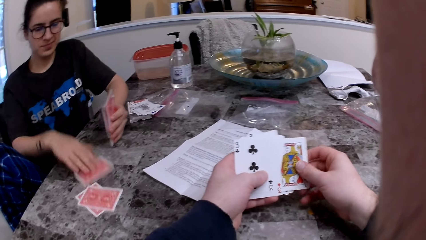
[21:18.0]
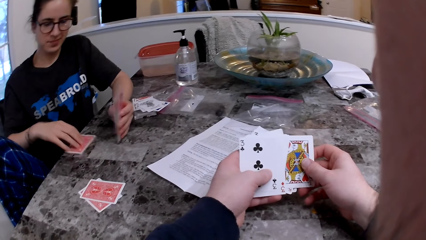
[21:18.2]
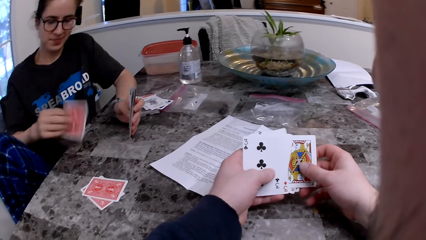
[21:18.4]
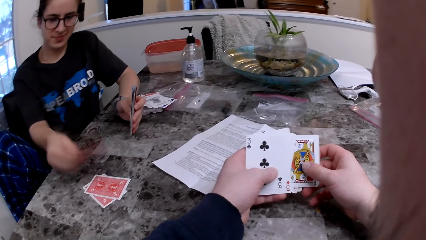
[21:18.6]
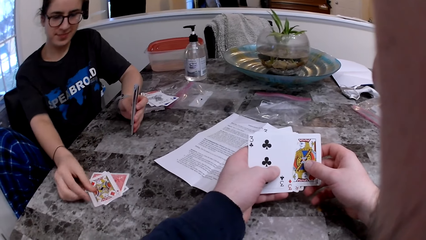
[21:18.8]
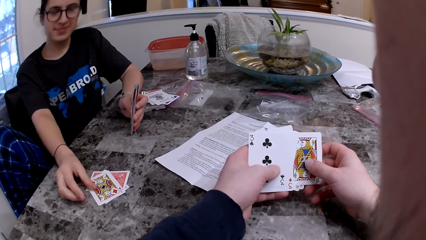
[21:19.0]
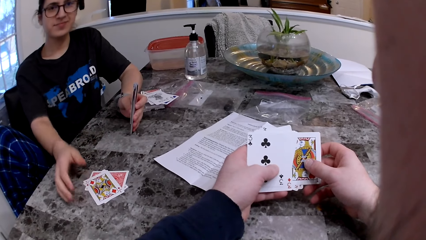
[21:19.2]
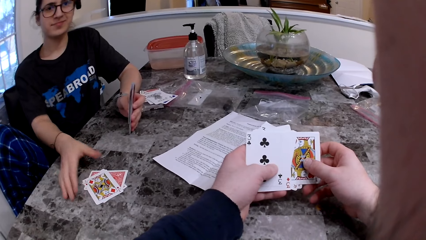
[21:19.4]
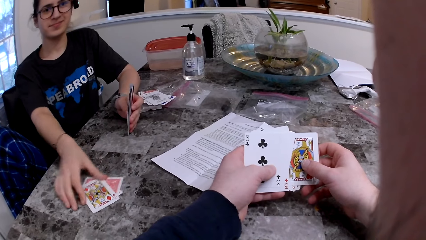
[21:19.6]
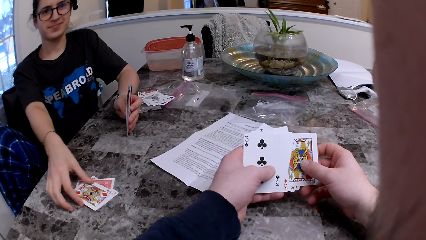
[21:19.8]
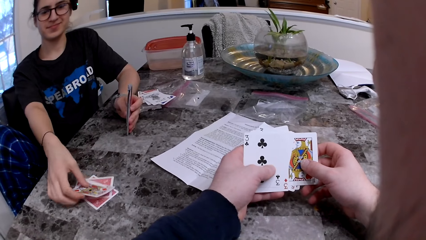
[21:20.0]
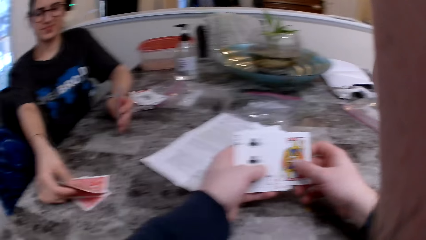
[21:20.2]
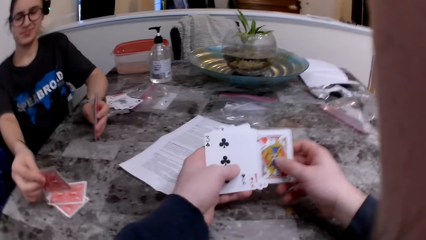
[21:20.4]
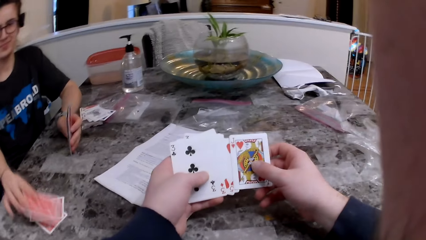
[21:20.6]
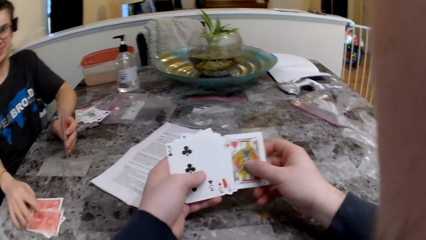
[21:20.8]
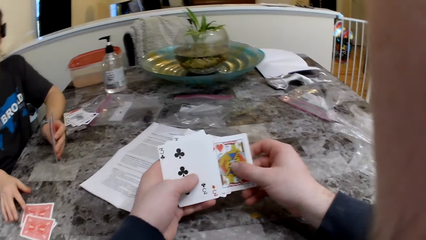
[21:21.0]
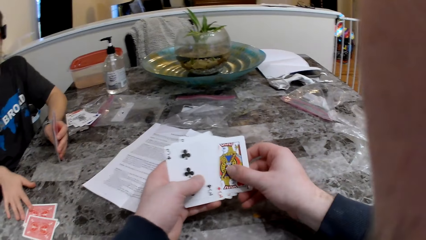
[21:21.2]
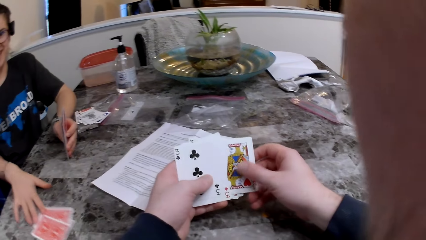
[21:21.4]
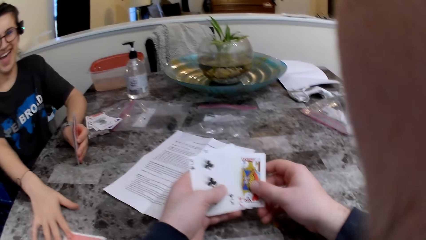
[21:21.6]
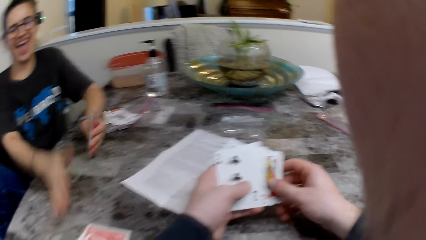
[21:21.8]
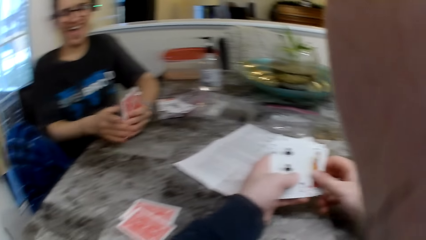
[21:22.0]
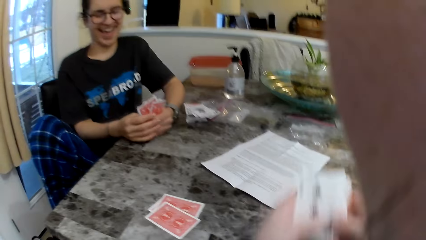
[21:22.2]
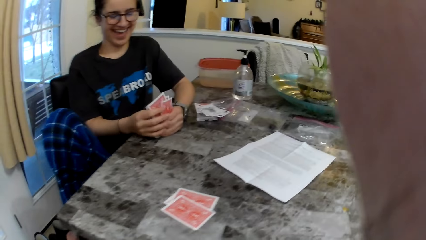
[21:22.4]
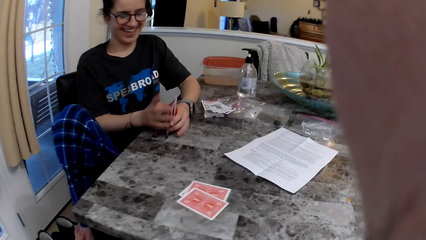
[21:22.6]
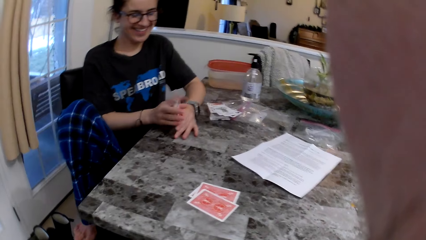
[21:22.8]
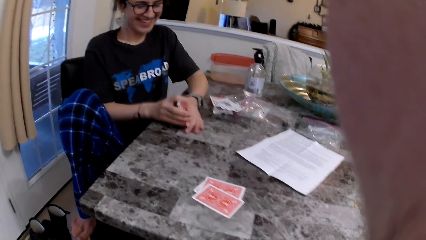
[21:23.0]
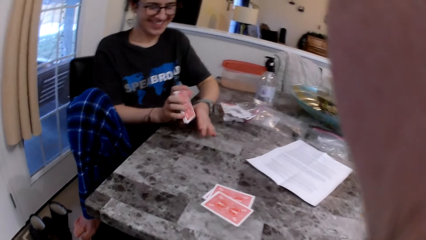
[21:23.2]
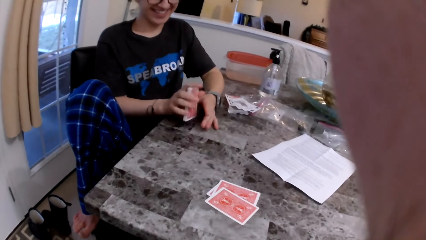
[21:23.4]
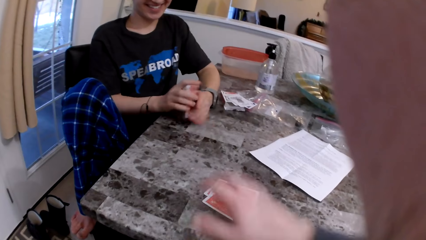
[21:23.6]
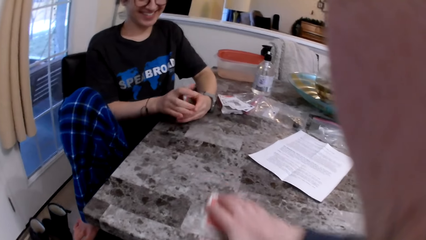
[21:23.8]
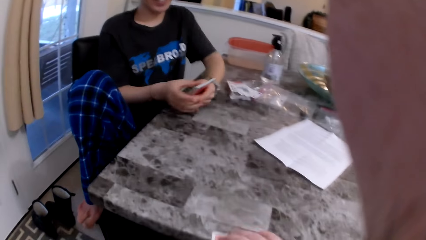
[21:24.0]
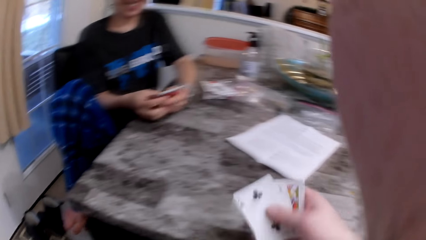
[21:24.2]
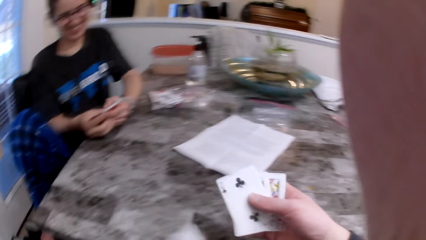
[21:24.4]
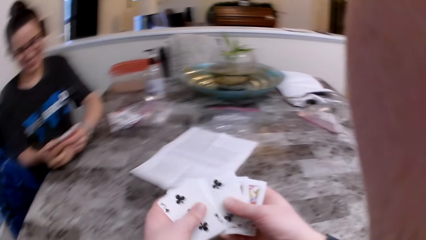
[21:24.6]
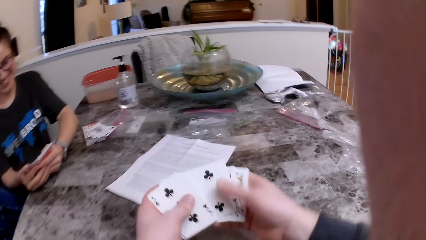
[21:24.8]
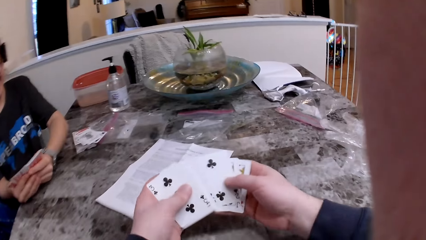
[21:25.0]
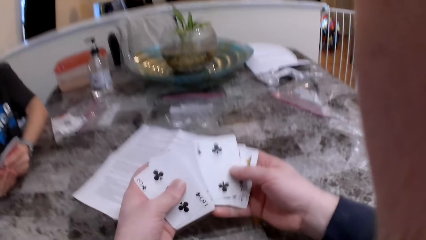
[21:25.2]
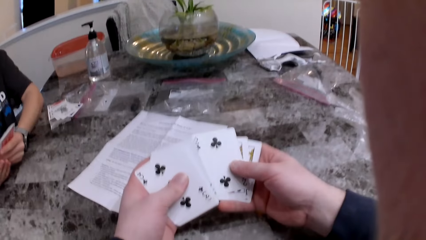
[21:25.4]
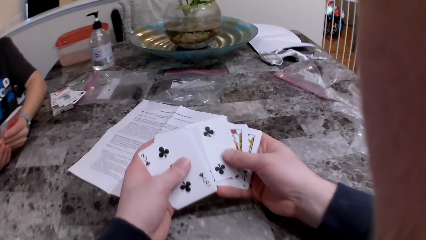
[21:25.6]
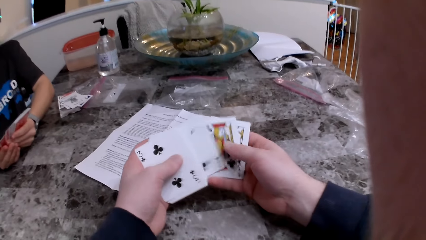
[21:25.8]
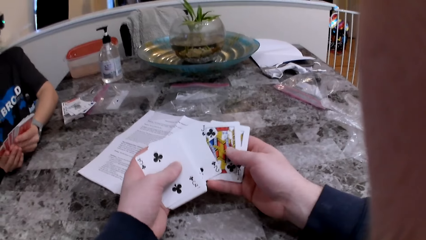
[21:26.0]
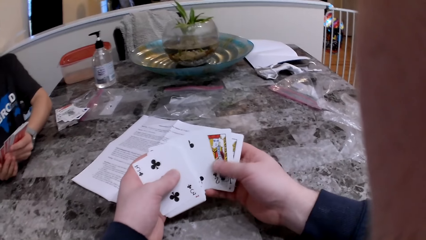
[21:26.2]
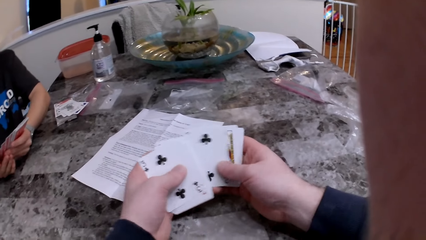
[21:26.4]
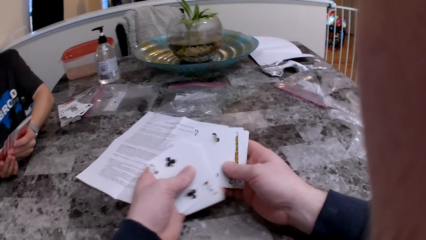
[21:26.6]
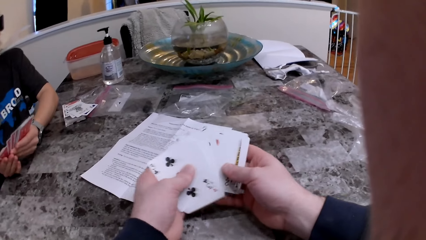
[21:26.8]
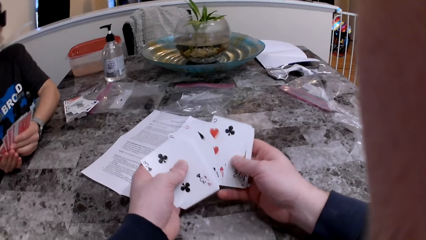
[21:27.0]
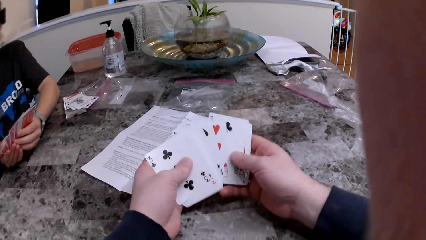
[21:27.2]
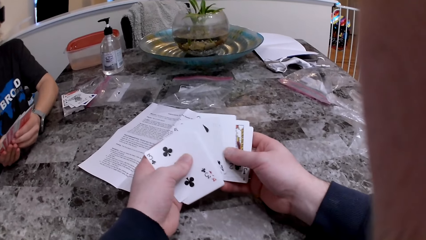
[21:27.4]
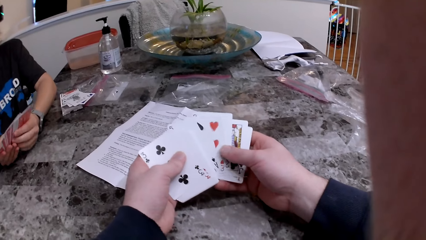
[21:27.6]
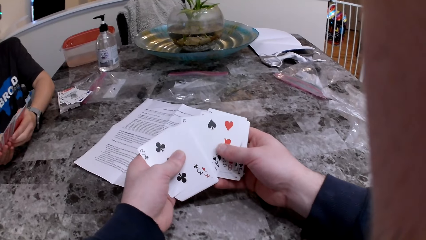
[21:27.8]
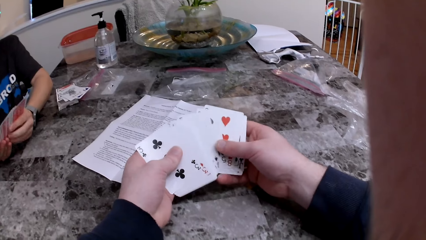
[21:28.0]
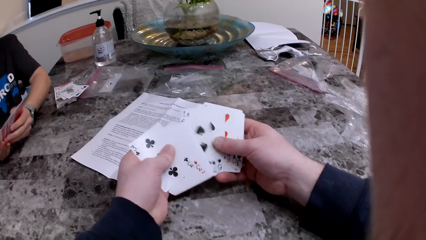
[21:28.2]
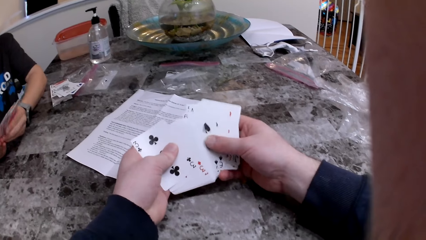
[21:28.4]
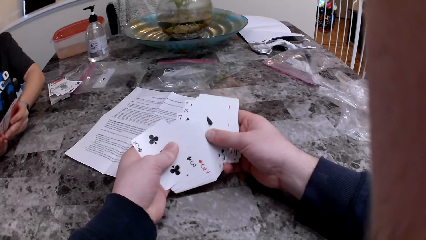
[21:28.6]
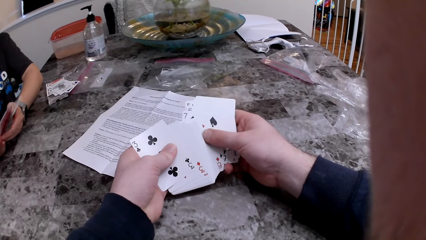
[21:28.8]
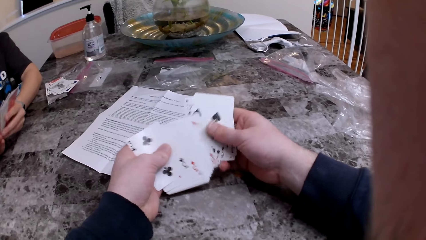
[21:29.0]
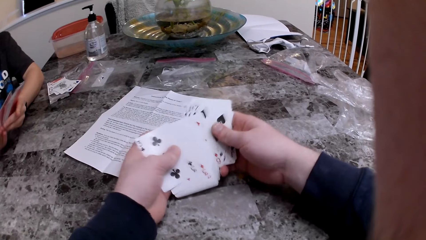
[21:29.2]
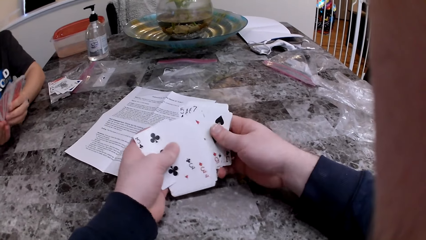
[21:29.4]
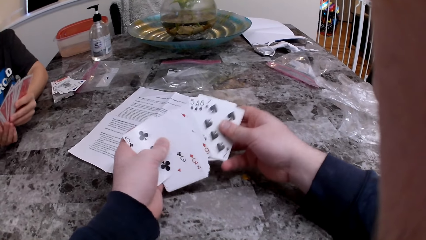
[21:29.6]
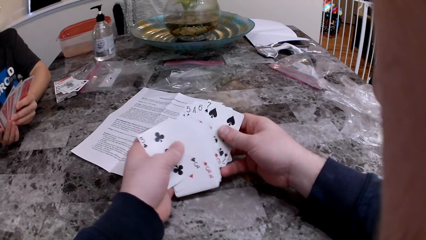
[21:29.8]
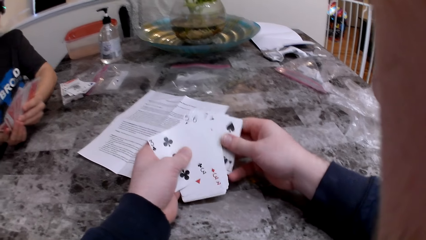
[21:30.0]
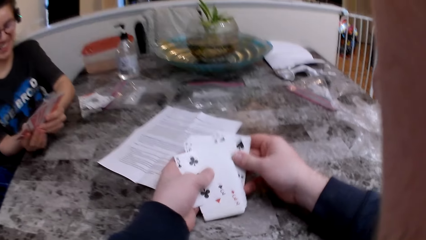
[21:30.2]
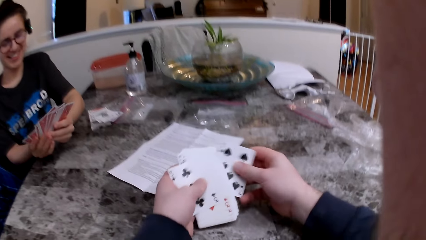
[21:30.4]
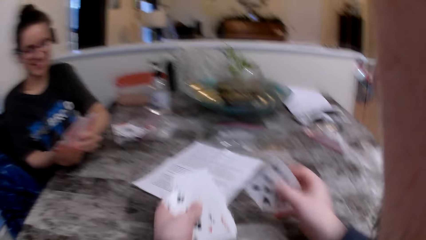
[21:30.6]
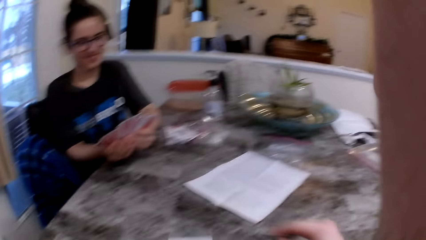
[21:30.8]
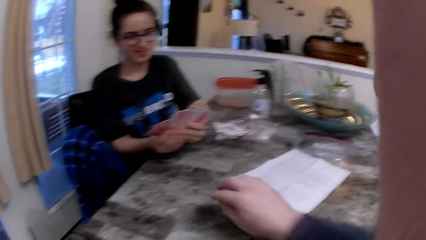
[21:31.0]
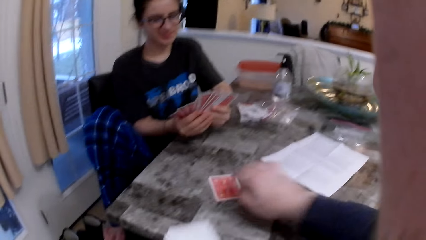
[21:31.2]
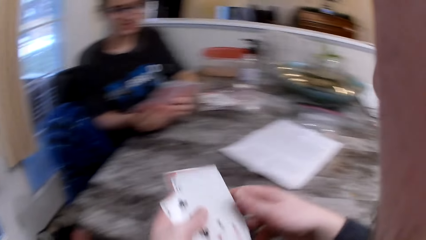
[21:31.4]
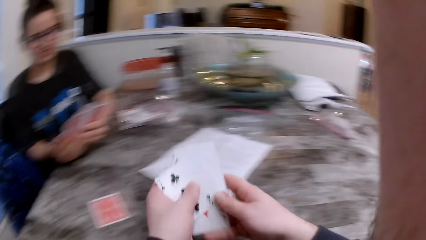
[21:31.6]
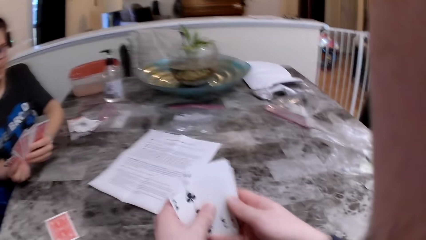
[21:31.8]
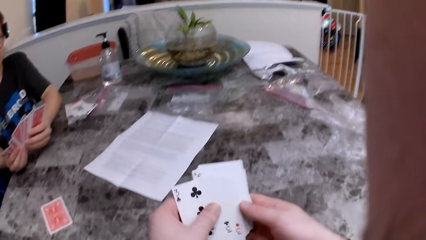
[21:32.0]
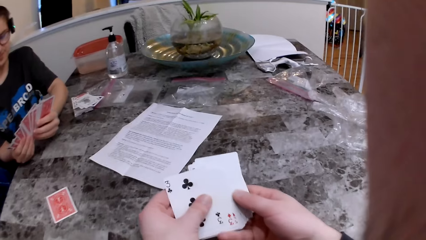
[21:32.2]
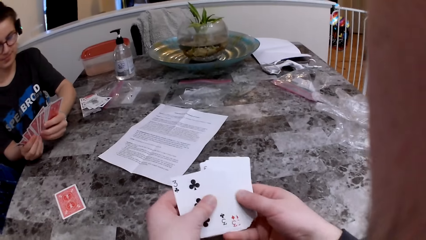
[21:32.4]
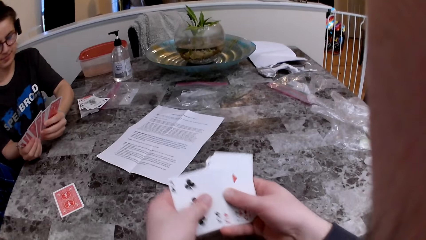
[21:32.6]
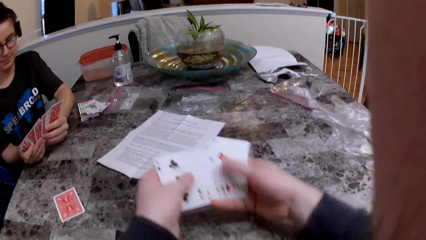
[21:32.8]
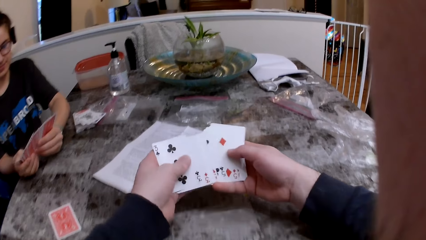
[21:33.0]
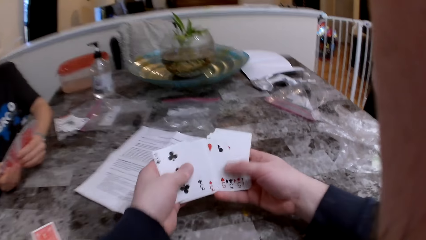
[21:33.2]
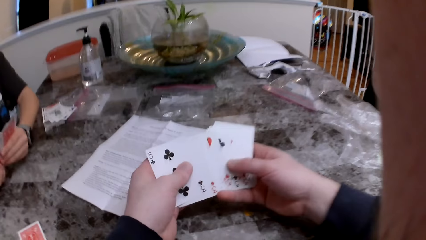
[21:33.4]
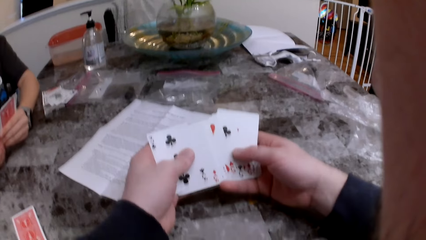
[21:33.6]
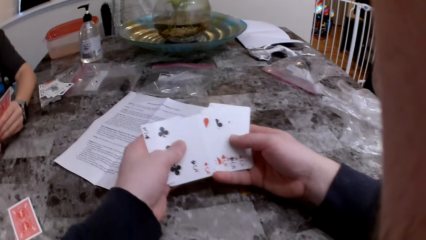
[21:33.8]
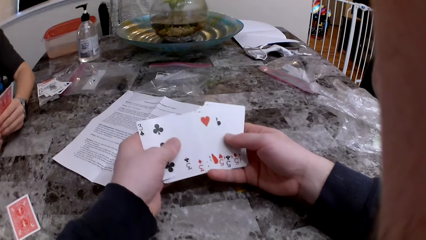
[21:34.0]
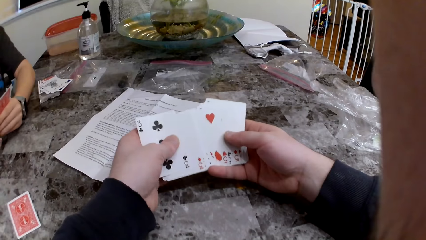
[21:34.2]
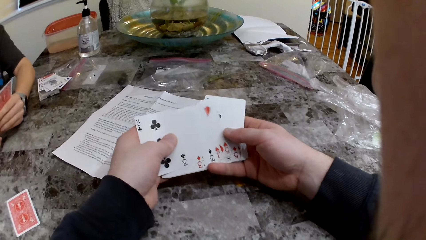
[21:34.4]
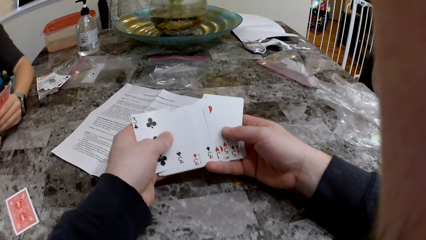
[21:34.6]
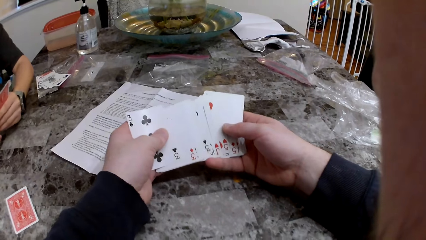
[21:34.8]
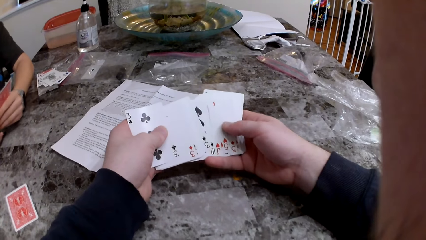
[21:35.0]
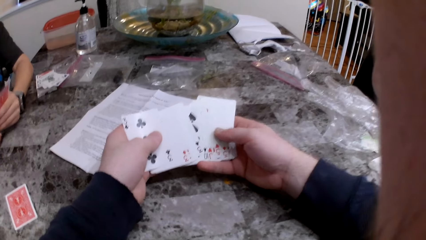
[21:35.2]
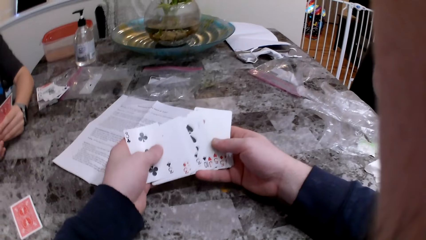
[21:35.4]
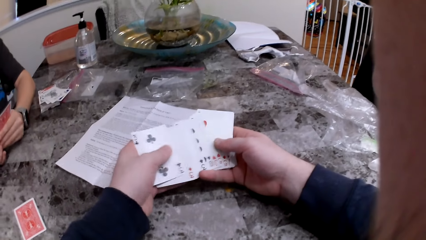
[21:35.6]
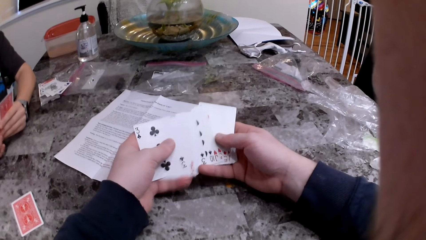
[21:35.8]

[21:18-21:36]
The woman turns the card over. She turns the card over again. The woman pushes the cards towards the camera wearer. The woman arranges the cards. The camera wearer picks up the cards, checks the cards, and puts the card on the table.
